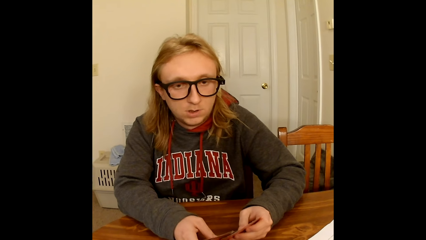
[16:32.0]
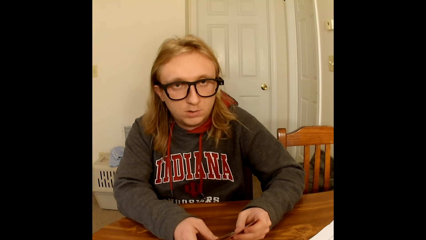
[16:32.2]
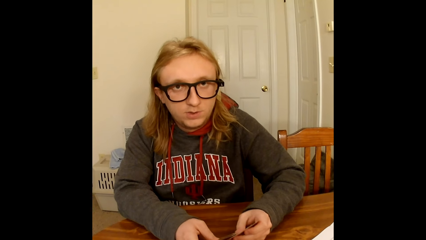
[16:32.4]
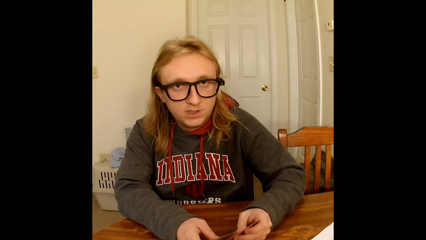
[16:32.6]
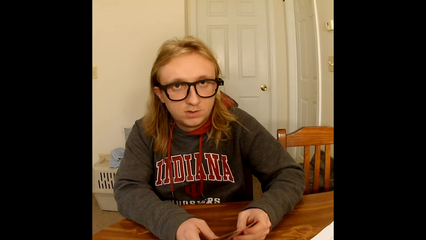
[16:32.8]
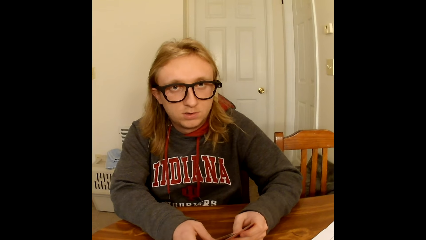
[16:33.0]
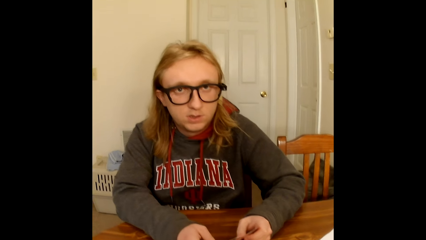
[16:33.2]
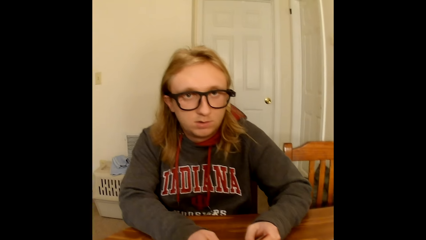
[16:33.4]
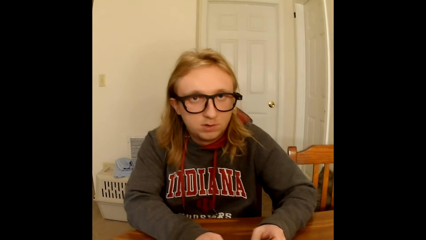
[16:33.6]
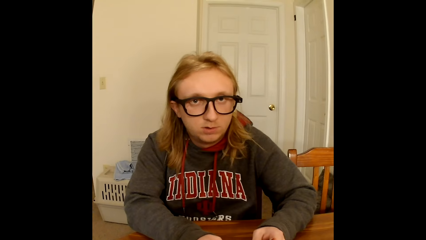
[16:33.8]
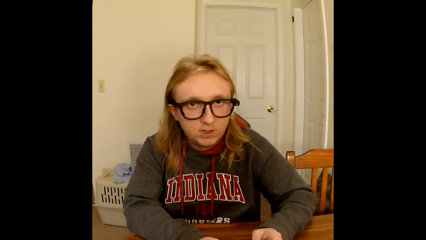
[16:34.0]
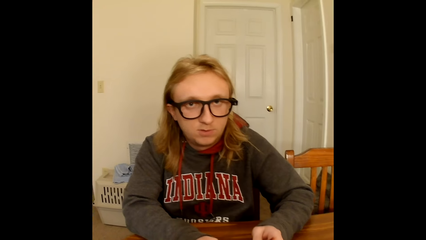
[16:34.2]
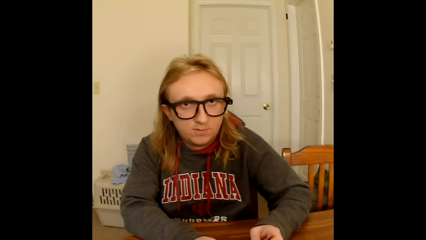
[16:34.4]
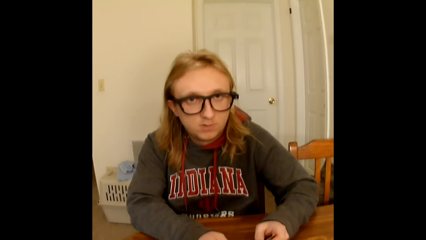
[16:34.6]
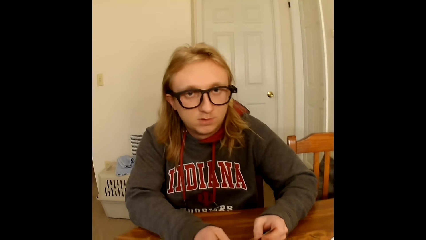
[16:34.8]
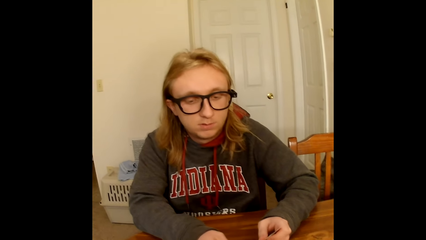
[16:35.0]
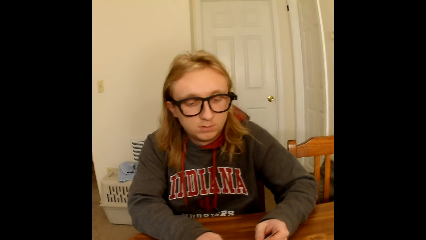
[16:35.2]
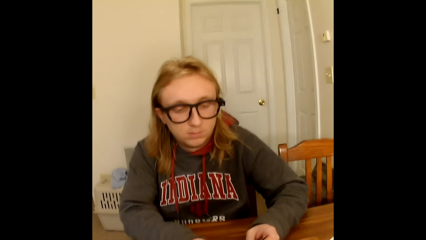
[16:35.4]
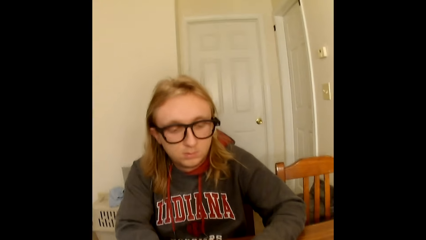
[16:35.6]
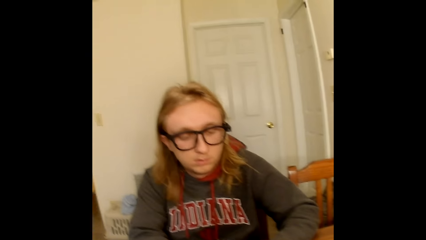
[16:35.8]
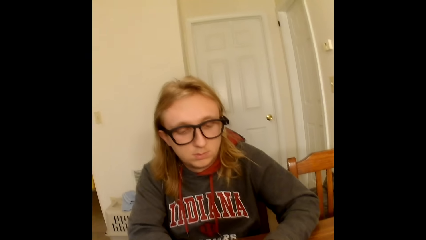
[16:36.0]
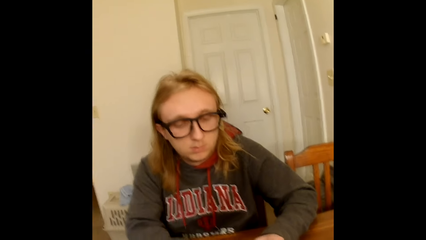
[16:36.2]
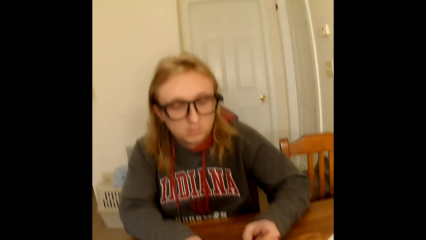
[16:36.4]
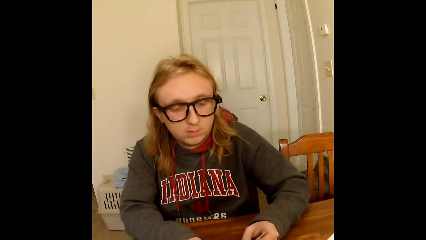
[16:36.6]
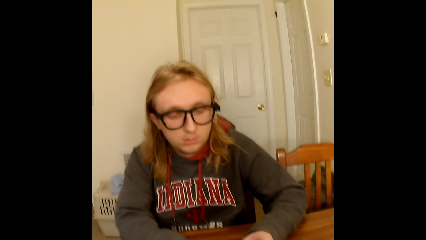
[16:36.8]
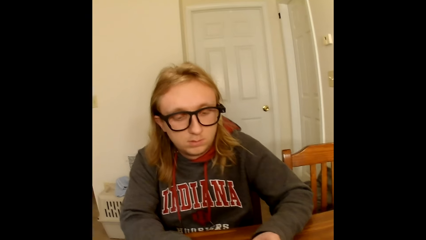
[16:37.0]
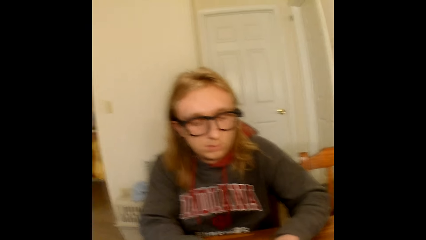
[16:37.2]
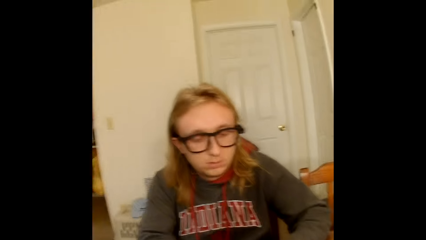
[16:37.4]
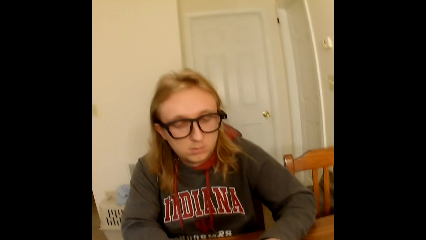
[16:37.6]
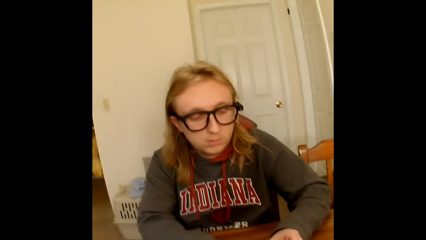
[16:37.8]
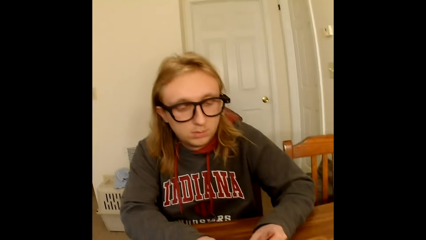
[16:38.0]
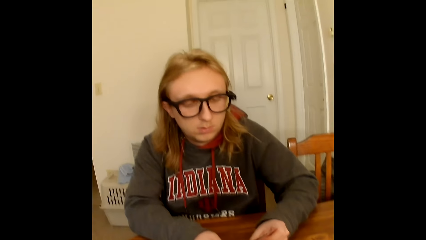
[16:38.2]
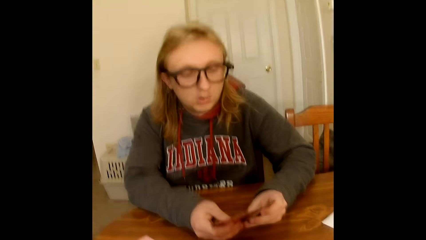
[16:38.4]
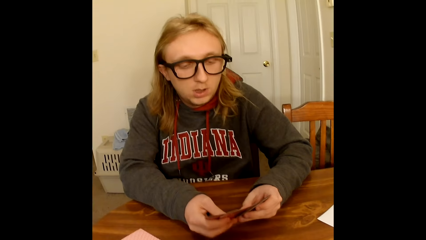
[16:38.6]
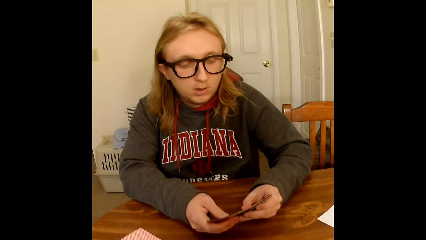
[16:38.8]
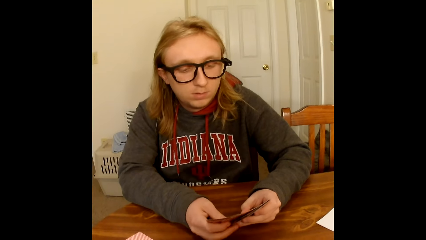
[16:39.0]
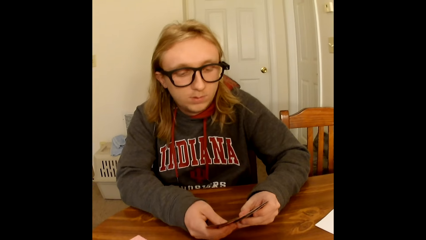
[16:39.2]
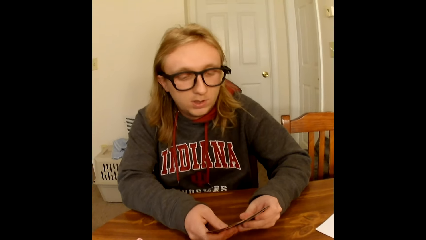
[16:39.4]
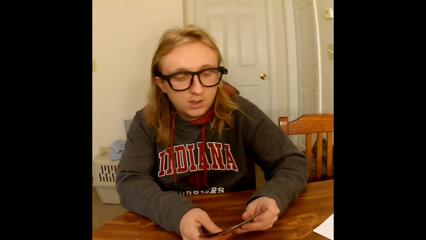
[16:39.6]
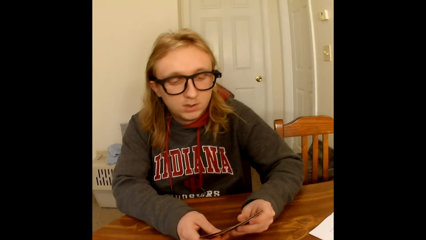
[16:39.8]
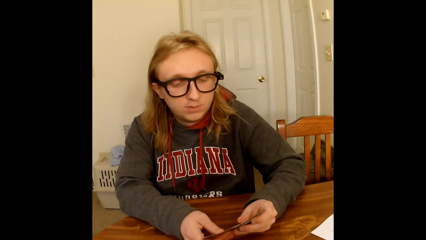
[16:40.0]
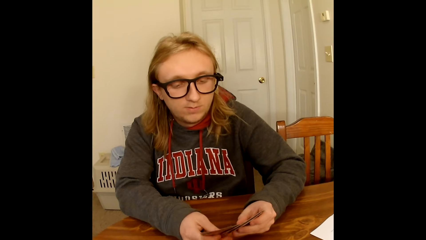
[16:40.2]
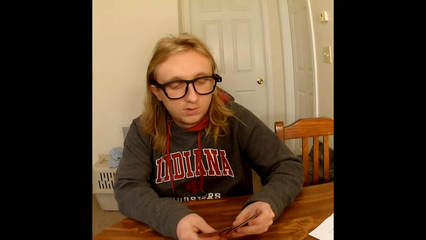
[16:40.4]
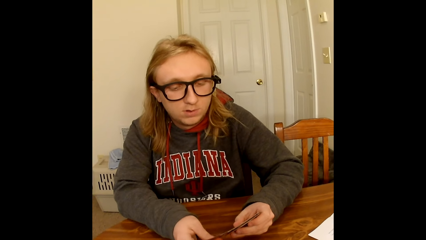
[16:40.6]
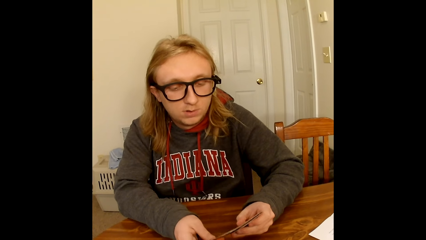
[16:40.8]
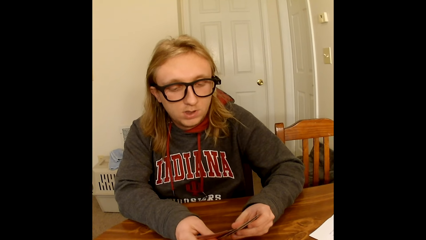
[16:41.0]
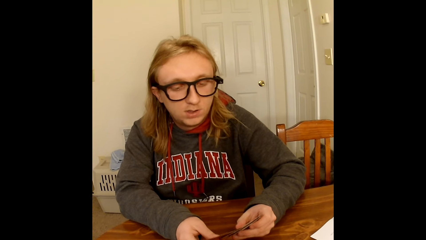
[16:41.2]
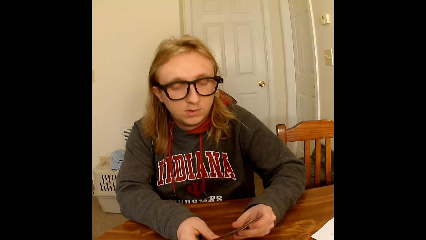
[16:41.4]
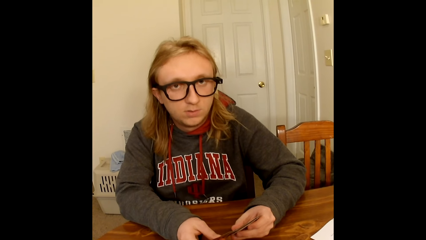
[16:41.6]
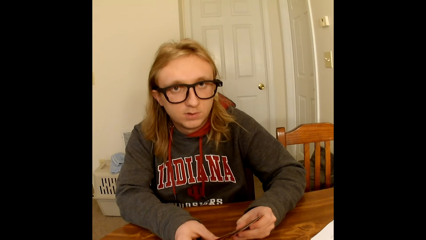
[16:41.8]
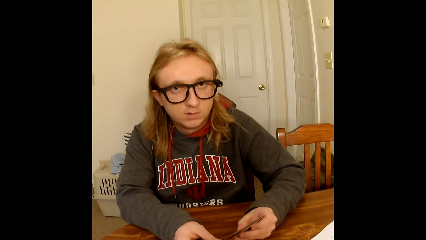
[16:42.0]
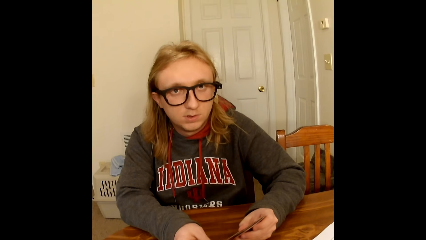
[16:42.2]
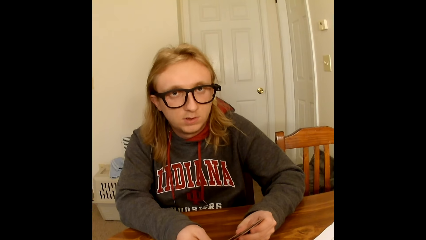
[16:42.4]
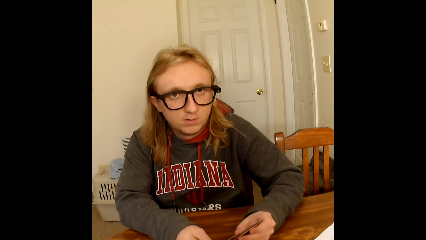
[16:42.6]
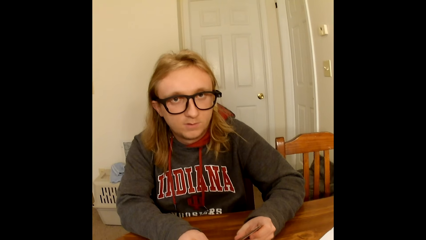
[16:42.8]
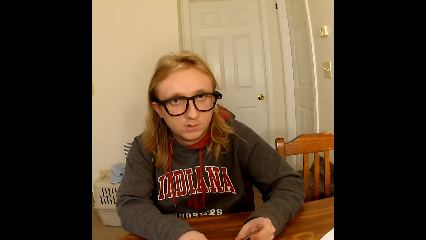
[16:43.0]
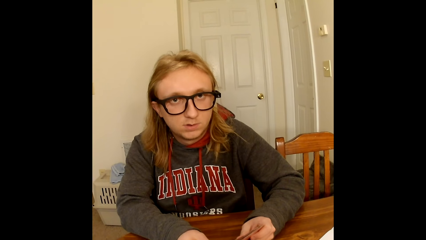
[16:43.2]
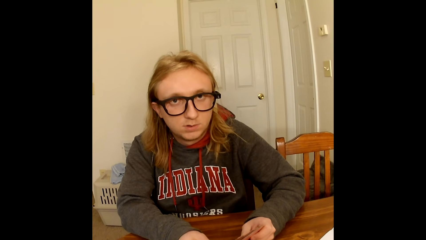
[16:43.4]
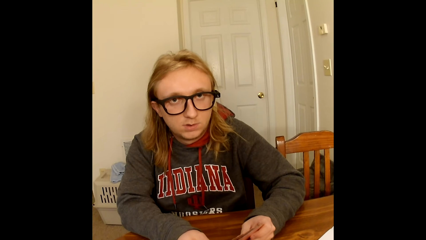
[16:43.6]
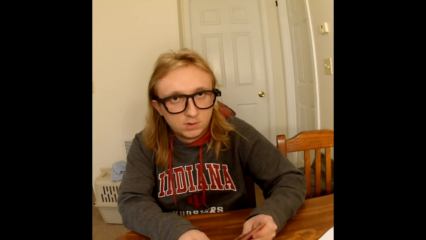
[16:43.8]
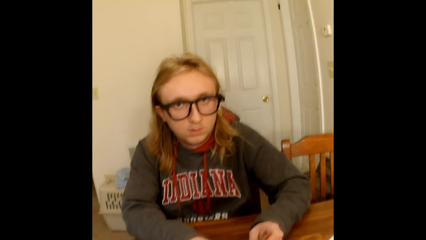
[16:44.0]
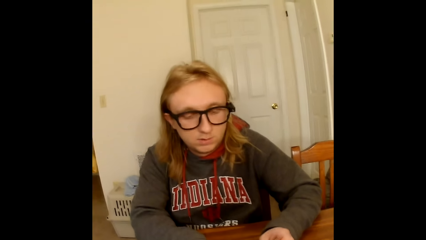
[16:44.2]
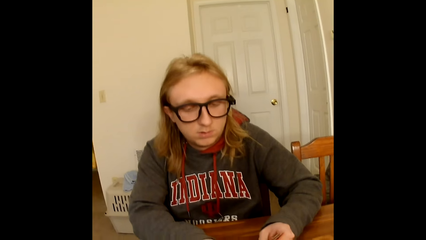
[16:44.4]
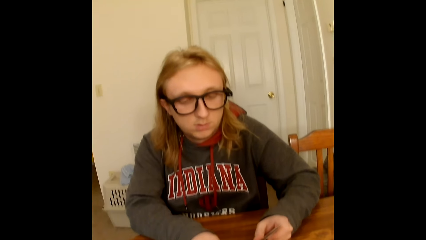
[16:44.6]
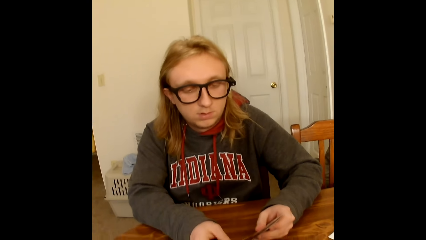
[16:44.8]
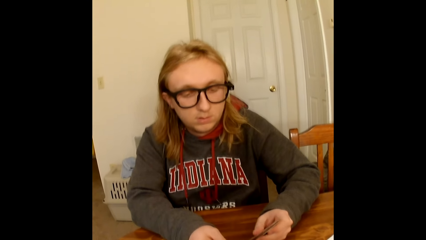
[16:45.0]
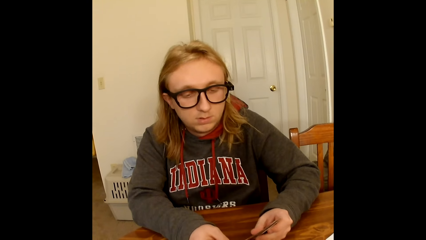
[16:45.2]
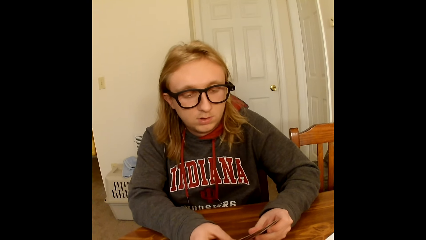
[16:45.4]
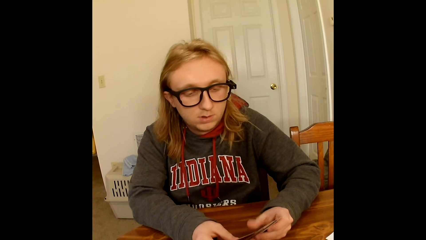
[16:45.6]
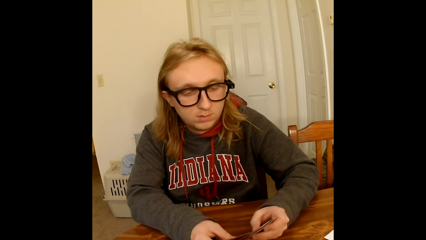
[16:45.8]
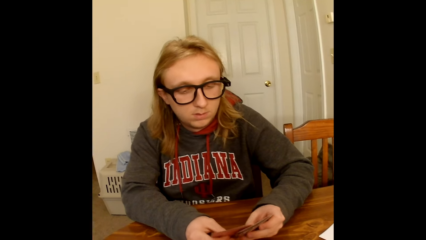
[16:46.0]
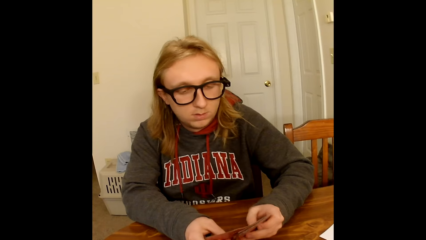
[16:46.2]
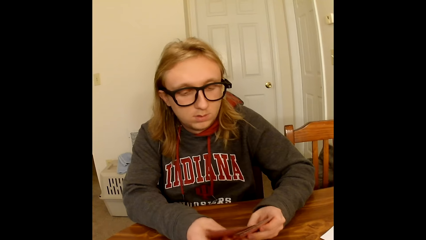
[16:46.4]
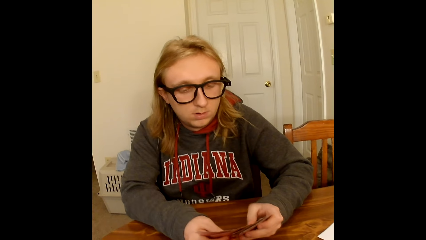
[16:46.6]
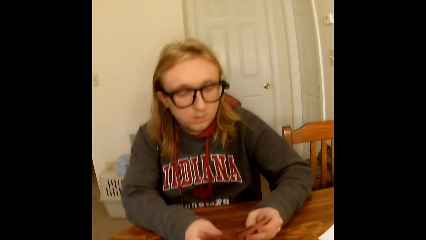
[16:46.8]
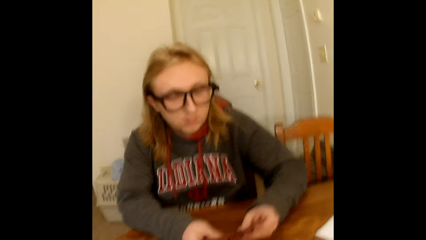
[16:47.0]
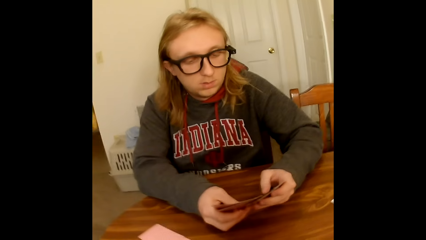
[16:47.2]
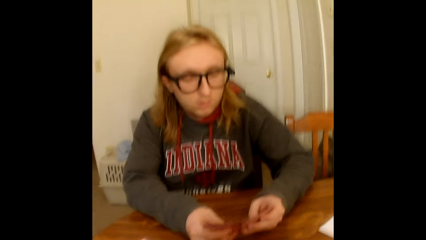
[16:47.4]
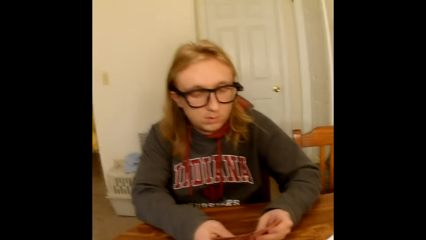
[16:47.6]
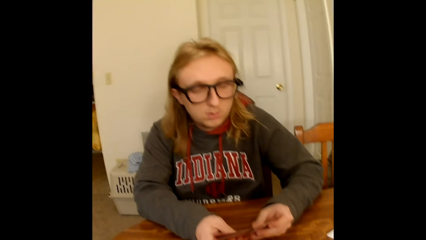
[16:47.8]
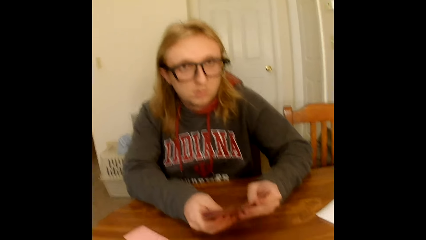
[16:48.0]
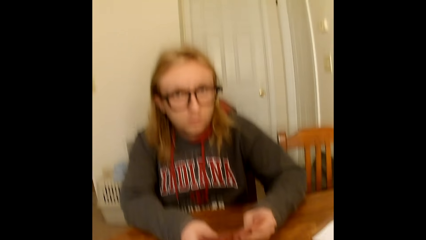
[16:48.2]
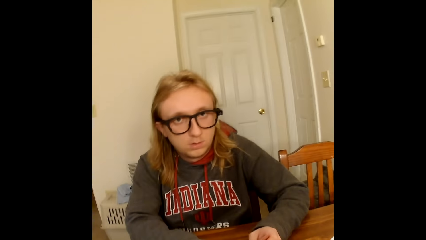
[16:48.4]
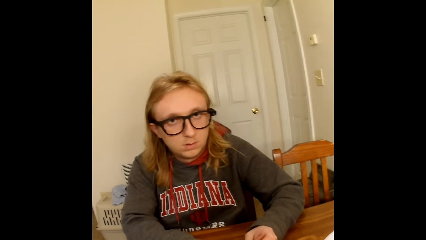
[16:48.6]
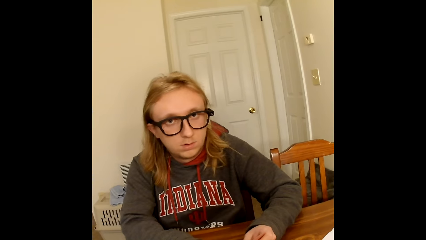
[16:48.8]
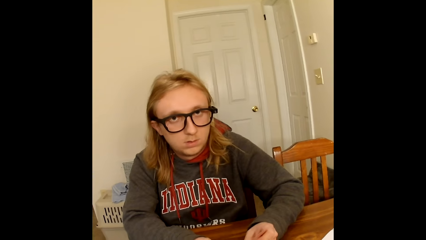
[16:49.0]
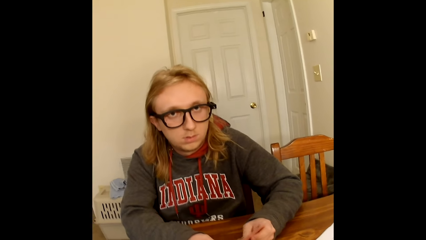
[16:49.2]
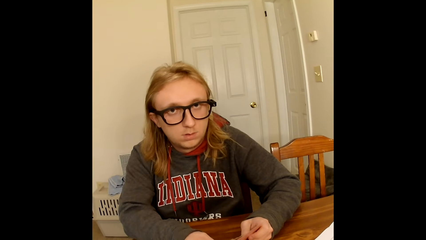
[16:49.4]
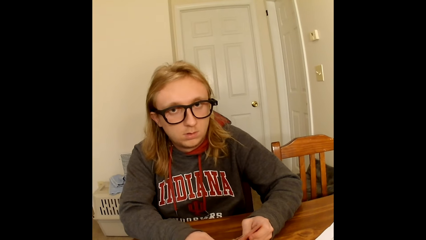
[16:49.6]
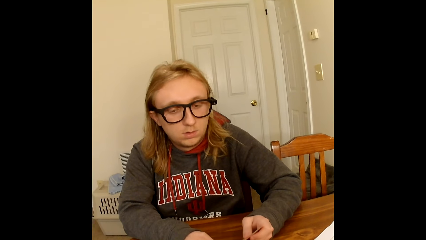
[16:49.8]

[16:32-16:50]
A man converses. The camera wearer converses. The man arranges the cards. The man converses. The man looks at the cards. The camera wearer converses. The man arranges the cards and looks at the camera wearer.
